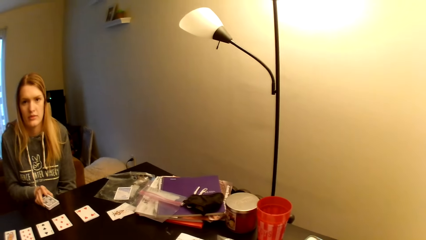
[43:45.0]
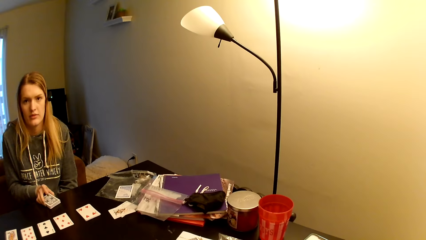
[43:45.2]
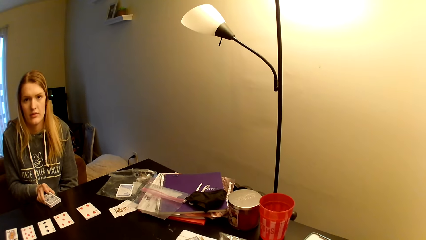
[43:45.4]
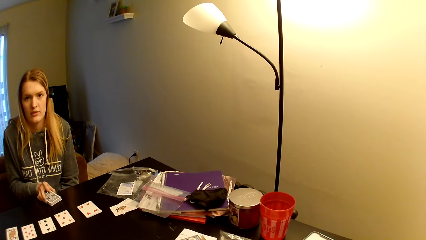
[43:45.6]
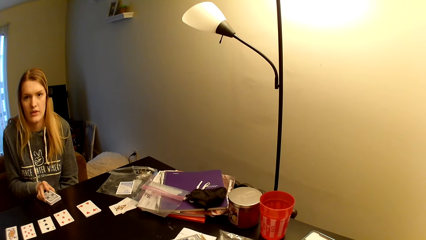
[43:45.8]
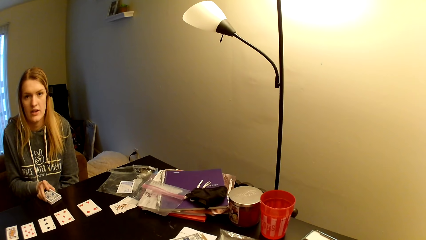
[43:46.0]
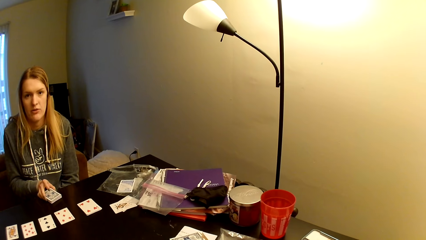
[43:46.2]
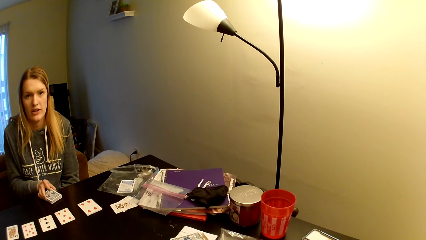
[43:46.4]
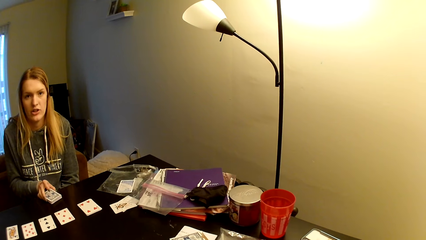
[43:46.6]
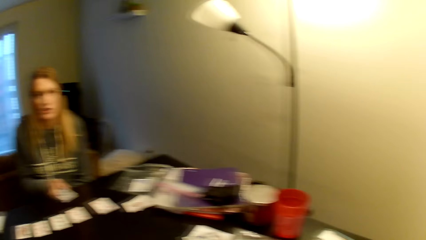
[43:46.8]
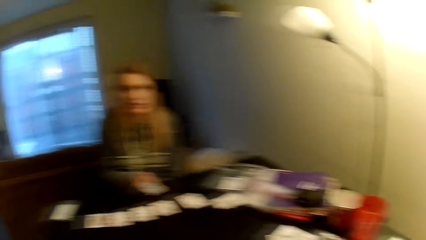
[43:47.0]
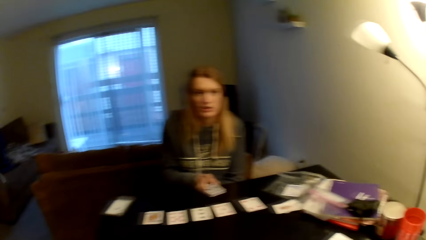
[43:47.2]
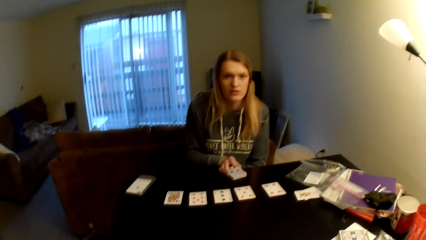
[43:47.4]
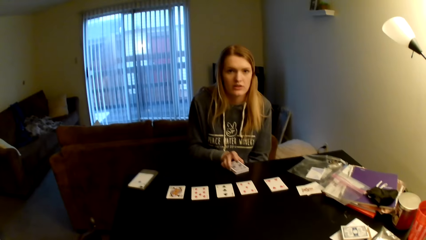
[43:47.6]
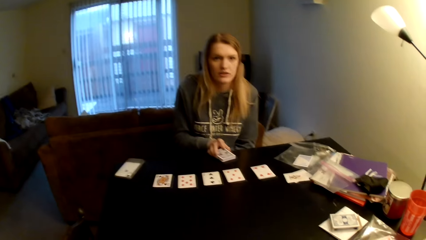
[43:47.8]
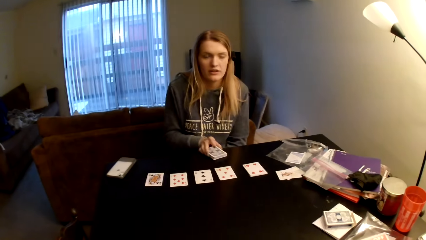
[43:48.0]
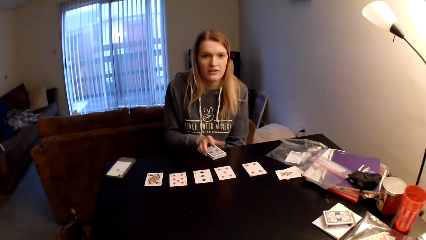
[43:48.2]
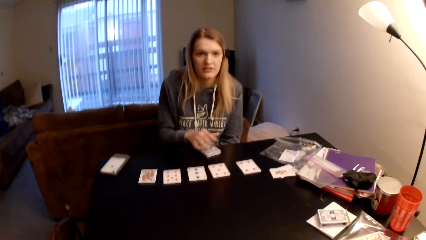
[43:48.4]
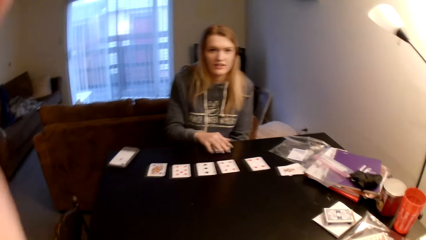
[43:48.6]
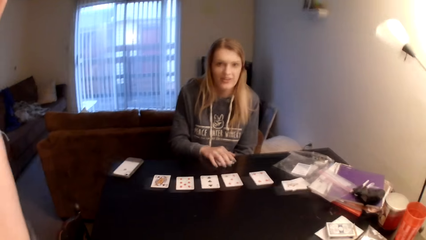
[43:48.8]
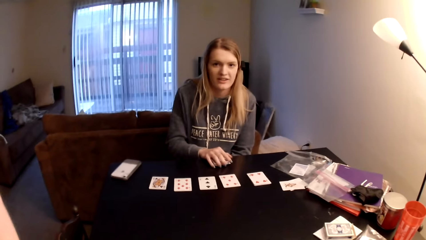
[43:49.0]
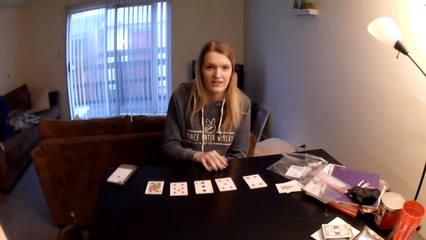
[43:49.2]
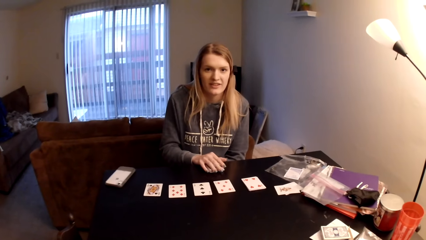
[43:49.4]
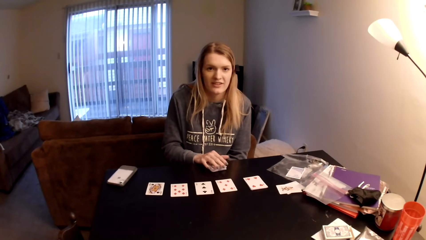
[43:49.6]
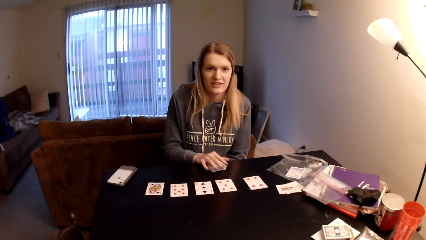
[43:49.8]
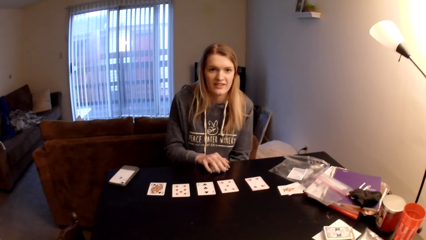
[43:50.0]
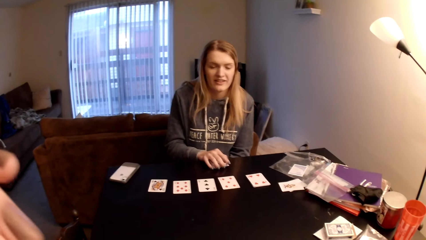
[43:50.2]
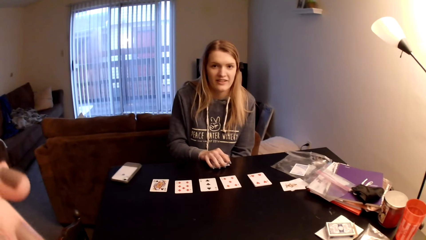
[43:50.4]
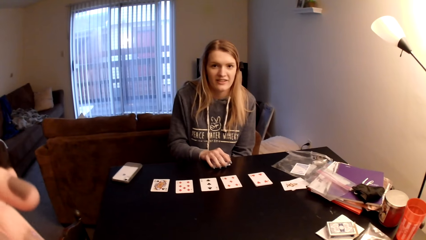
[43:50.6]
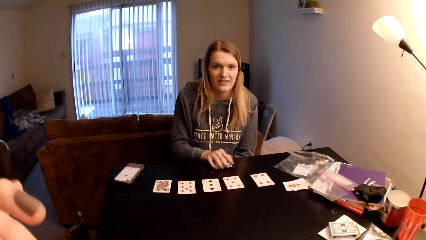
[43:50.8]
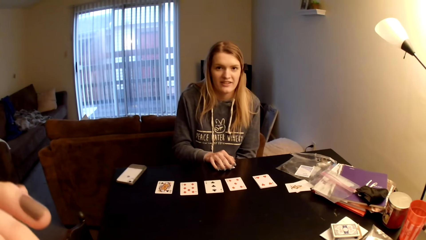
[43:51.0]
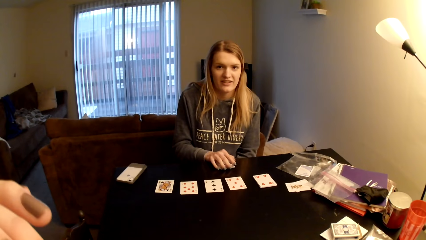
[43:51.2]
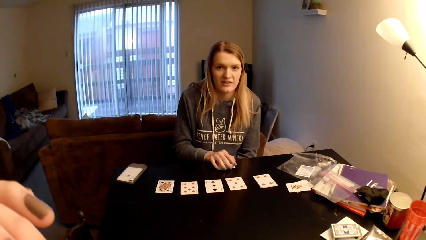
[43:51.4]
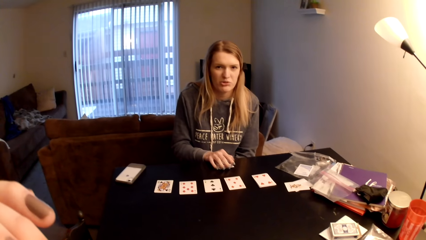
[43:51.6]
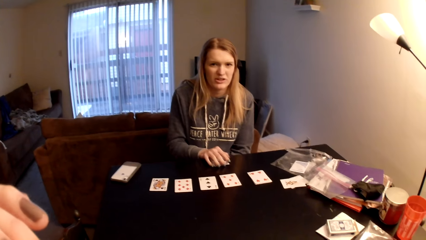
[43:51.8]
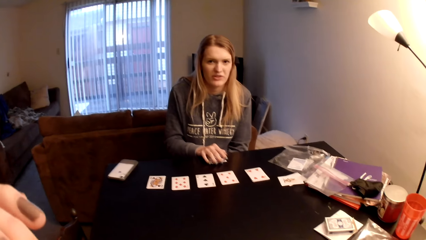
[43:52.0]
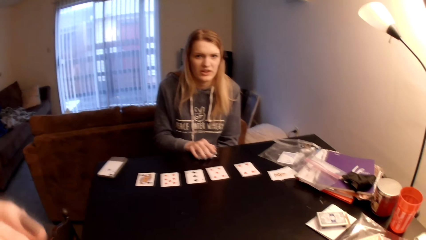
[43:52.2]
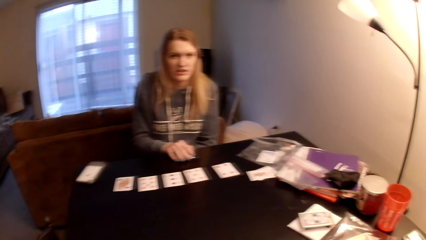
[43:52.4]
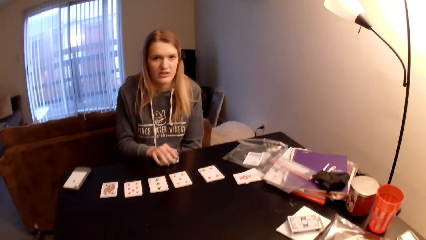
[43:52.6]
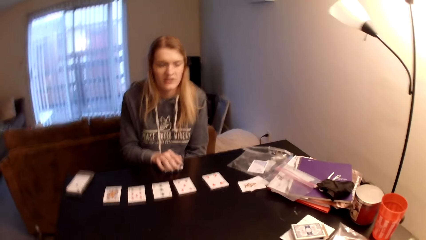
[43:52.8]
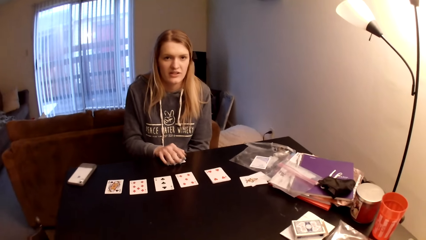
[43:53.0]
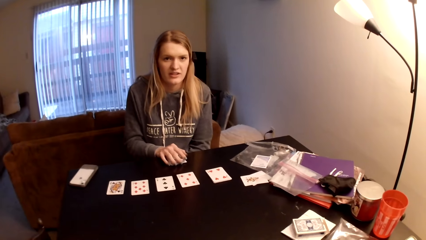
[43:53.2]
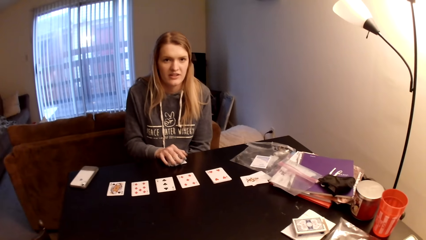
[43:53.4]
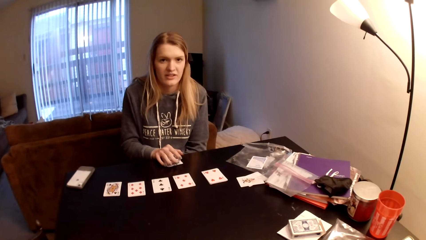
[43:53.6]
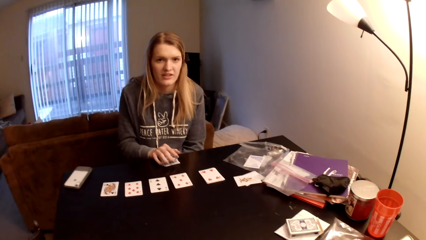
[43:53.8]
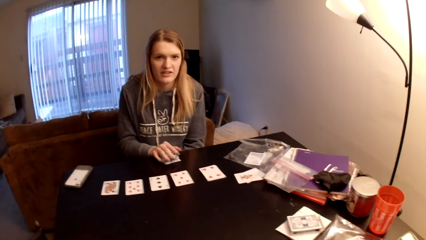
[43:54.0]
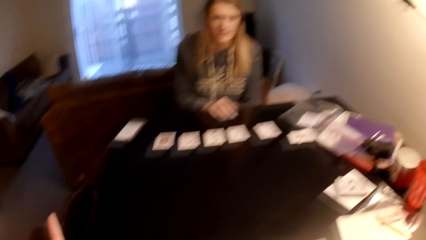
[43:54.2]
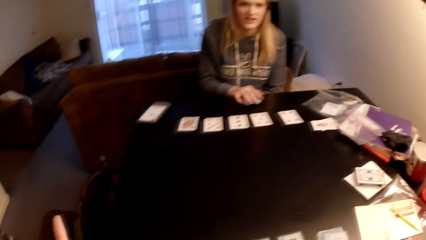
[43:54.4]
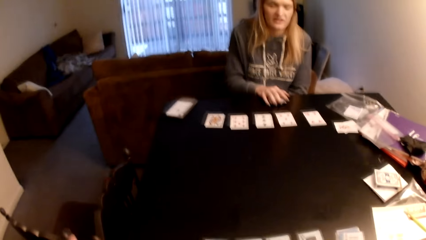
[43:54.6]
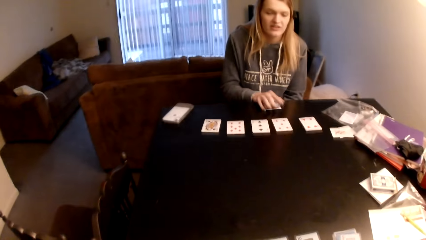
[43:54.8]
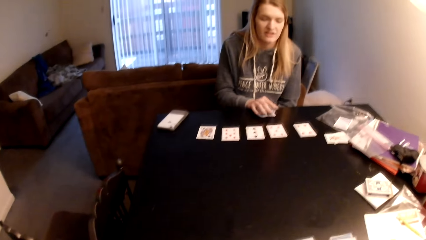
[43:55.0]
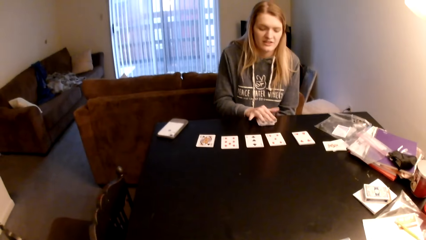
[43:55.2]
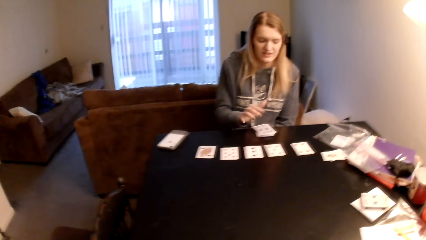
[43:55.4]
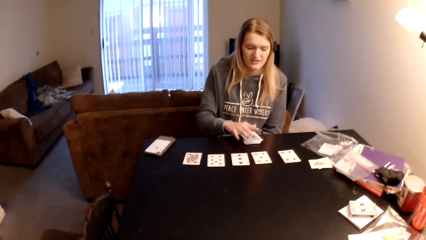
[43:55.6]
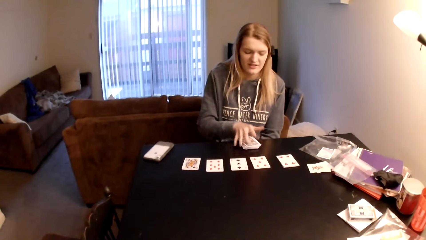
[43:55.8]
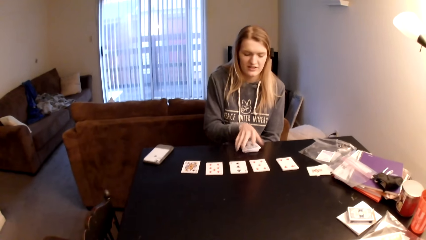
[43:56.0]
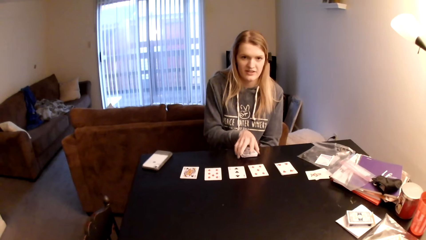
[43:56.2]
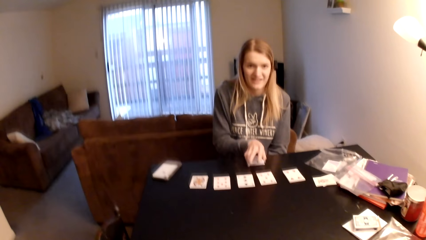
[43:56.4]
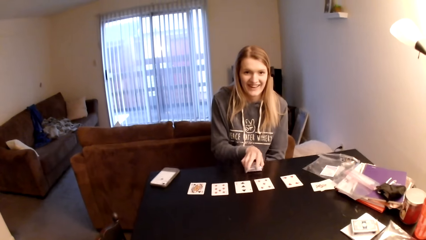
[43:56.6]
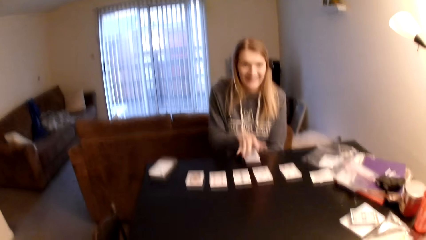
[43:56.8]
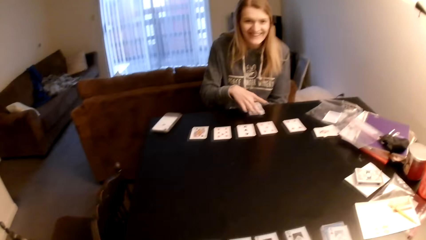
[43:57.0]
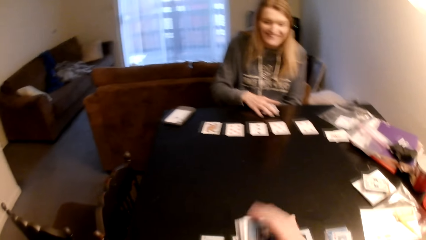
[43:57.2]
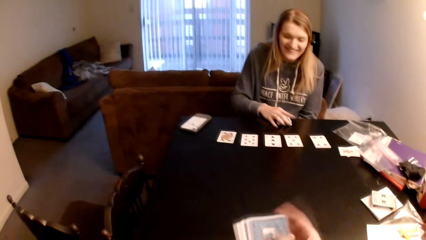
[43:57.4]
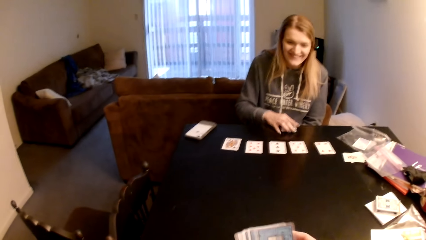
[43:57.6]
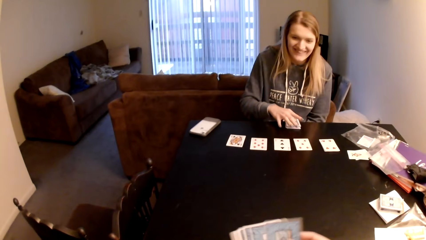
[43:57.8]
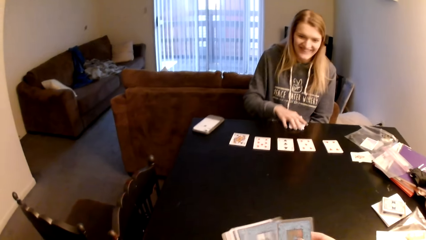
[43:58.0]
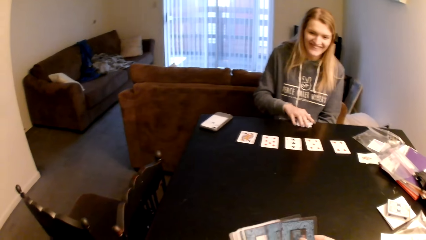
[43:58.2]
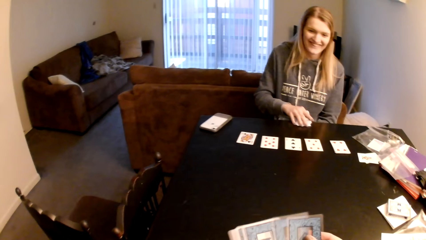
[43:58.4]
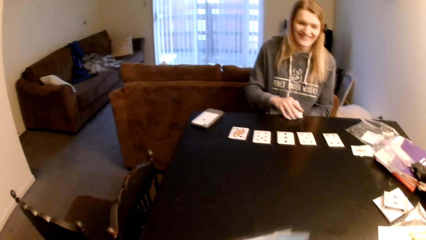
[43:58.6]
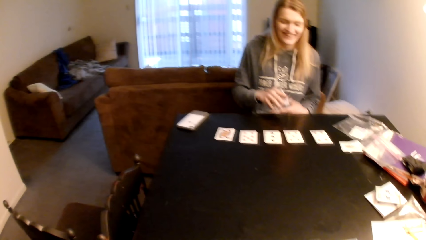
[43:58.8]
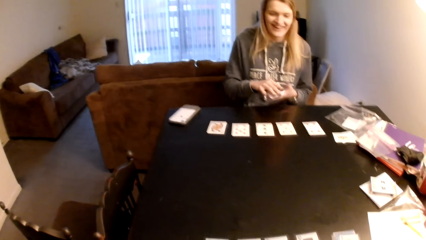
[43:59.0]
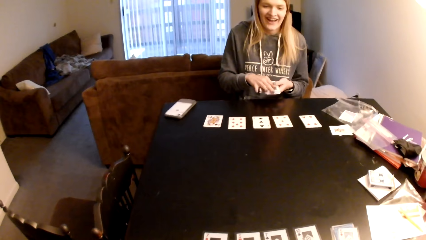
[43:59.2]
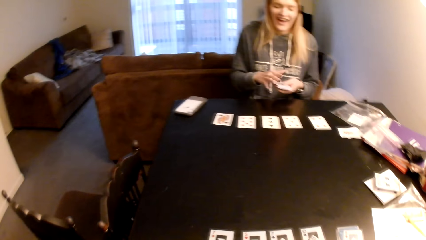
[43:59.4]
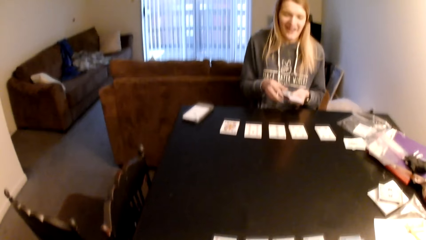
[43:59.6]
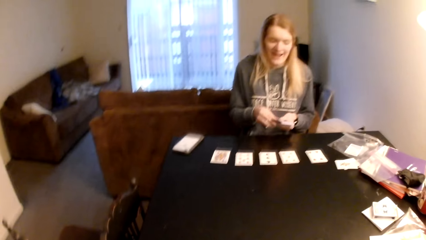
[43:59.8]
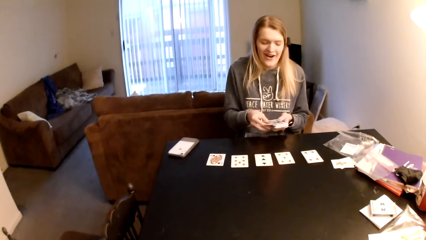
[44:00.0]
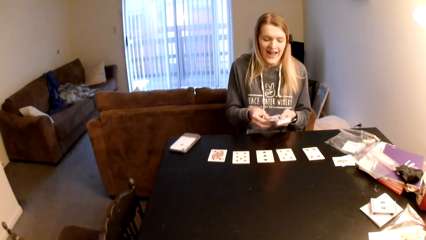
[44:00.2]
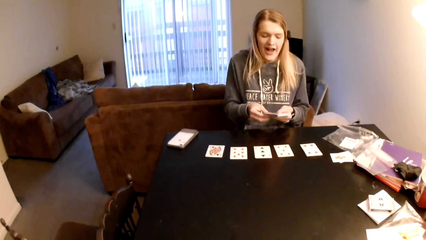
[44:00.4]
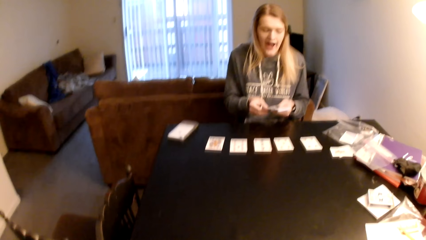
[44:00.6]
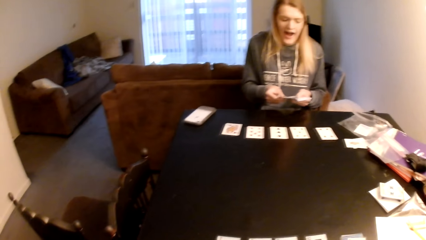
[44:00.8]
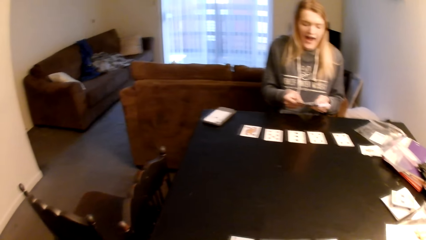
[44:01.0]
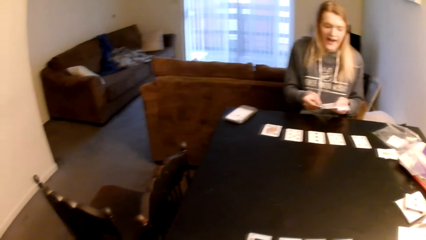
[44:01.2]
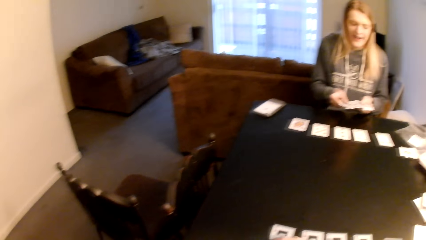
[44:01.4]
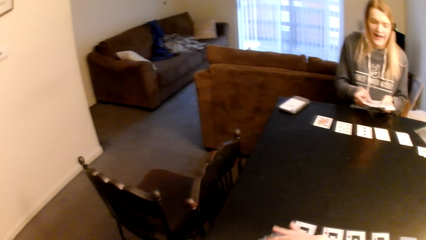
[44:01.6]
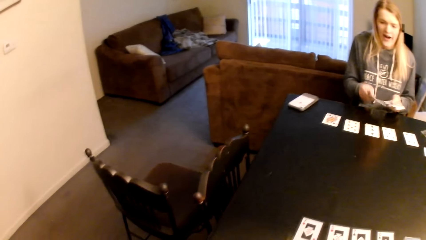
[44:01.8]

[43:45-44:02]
A woman interacts with the camera wearer. The camera wearer lifts up her hands. She holds the camera. The woman holds the cards with her hand. The camera wearer looks around a room. The woman aligns the cards on a table. The camera wearer picks up cards. The woman picks up the cards. The camera wearer sorts the cards with her hands. The woman switches the cards to the other hand and picks up the cards.
